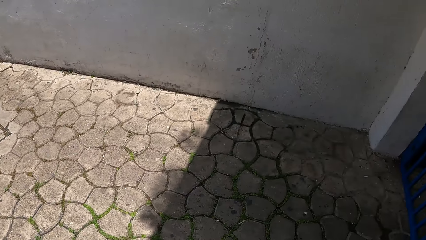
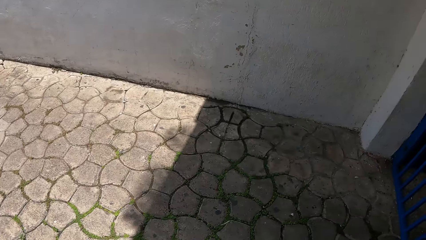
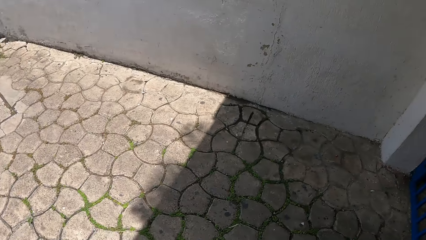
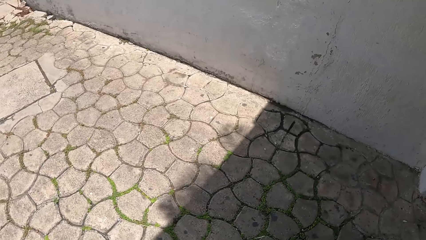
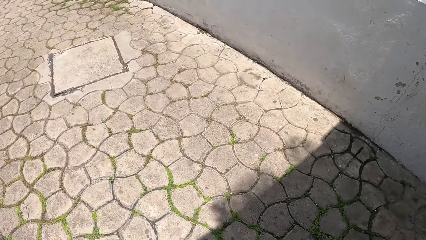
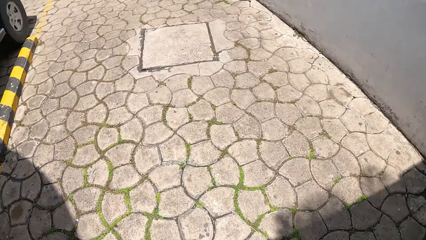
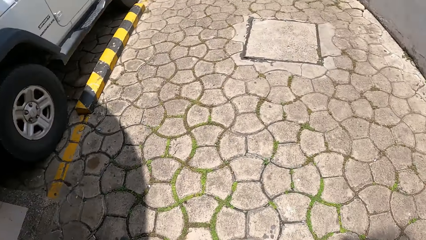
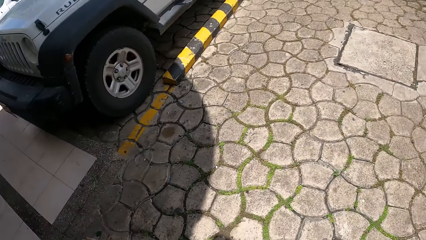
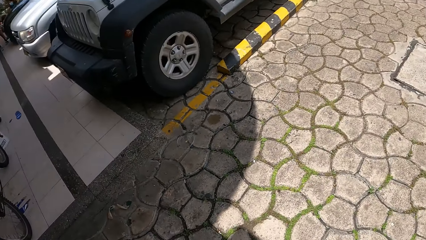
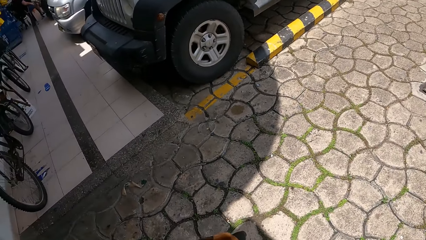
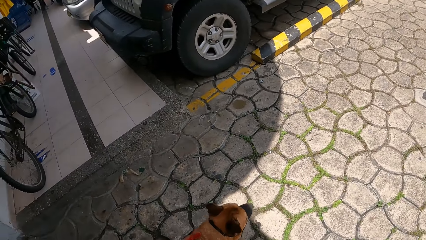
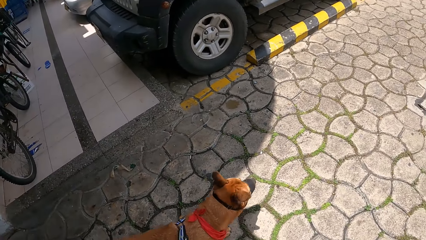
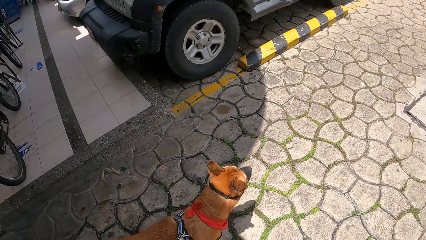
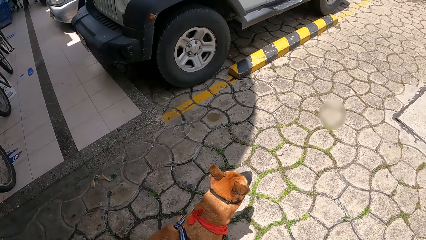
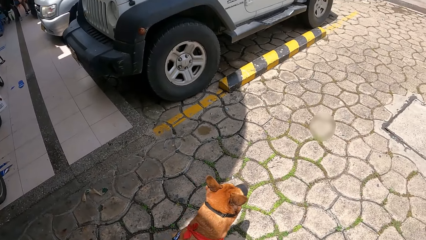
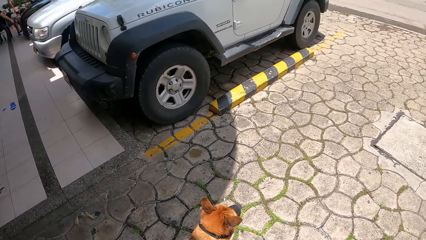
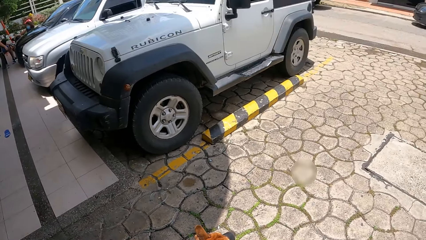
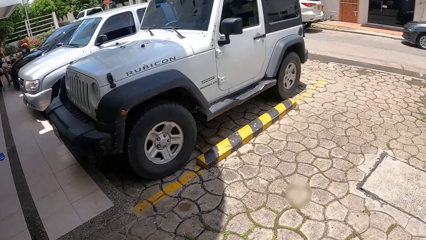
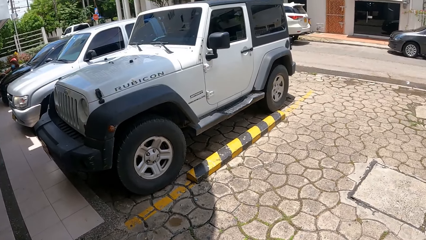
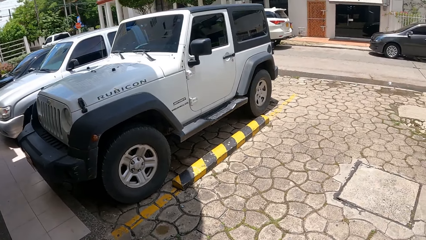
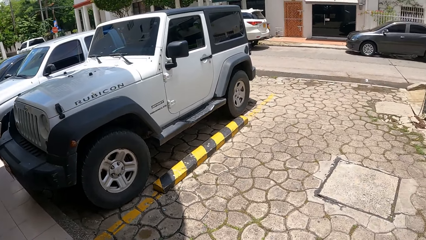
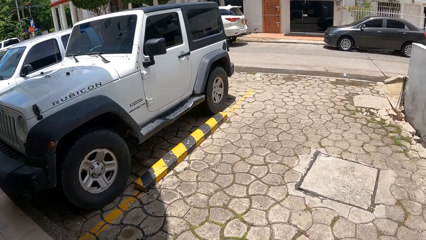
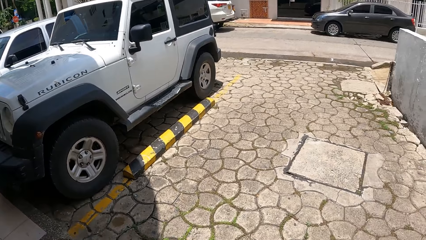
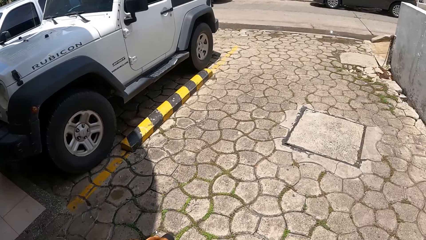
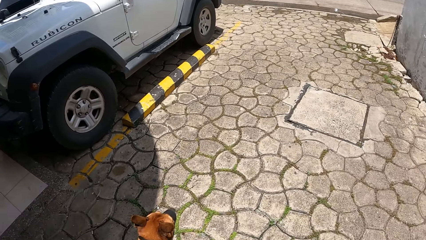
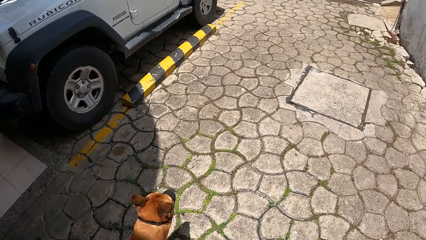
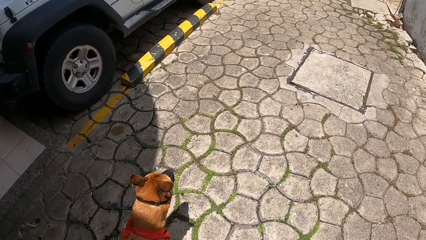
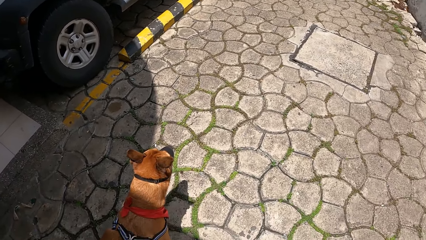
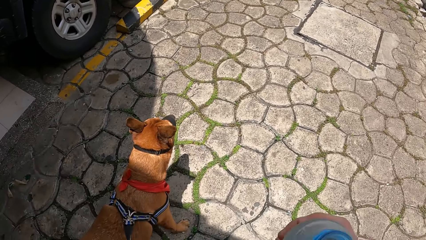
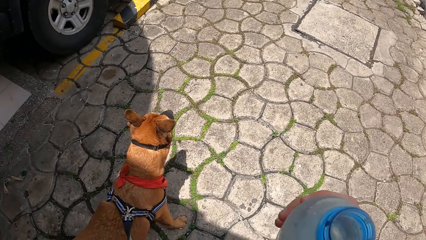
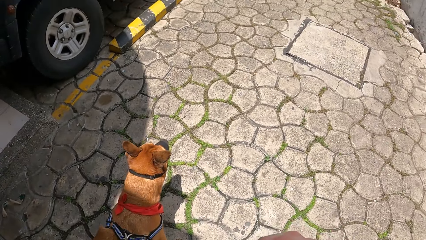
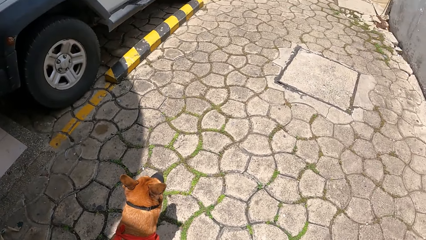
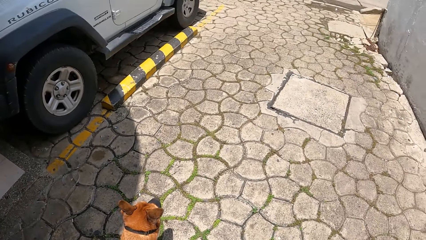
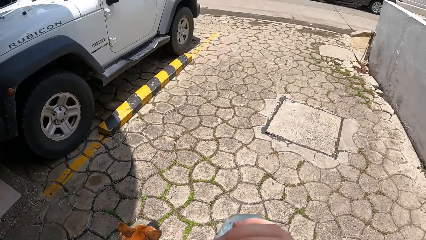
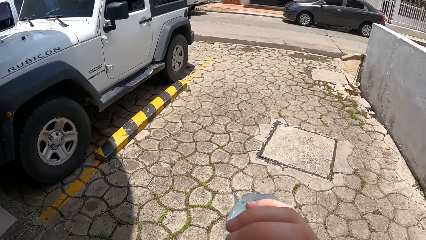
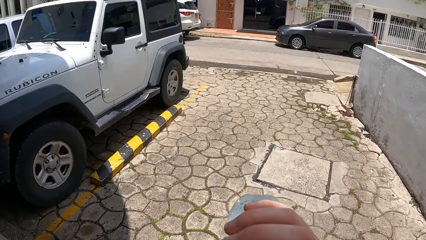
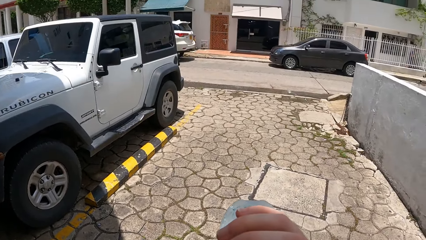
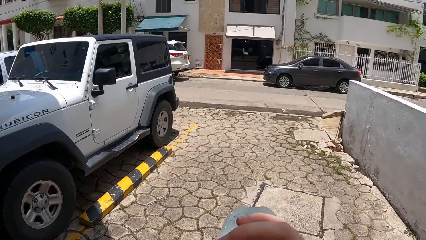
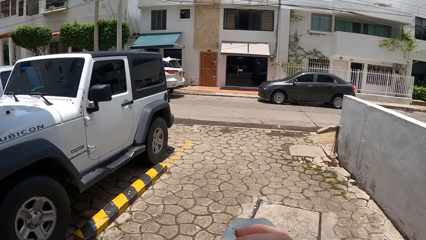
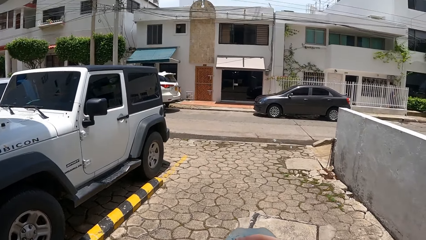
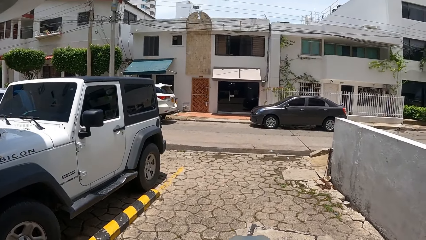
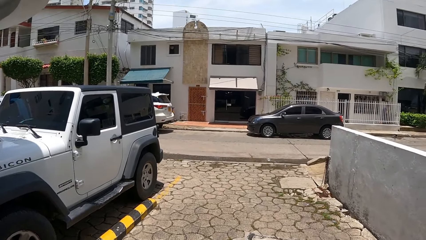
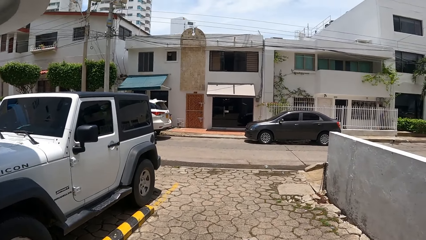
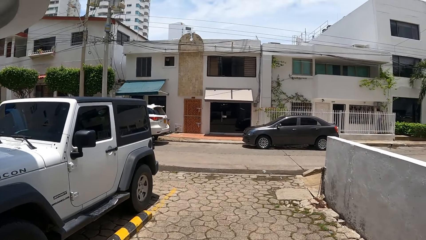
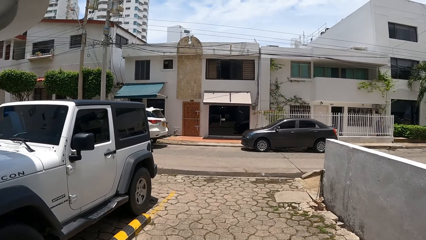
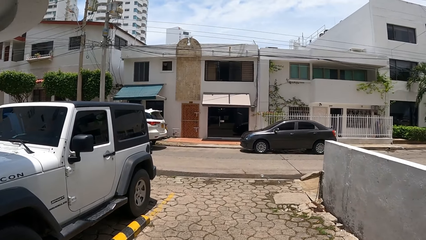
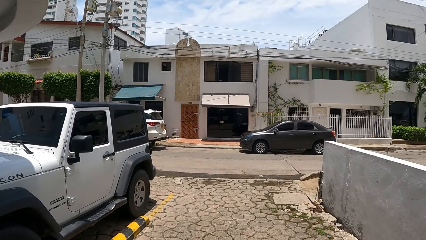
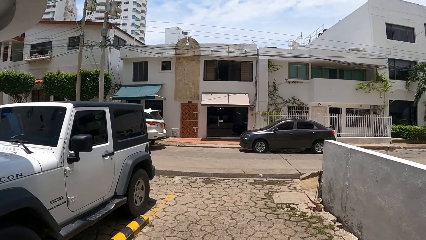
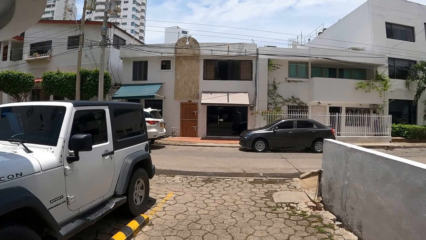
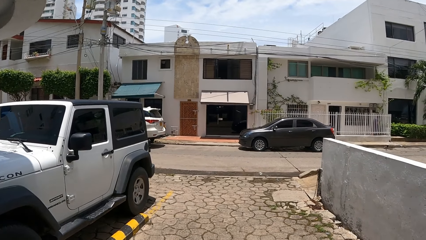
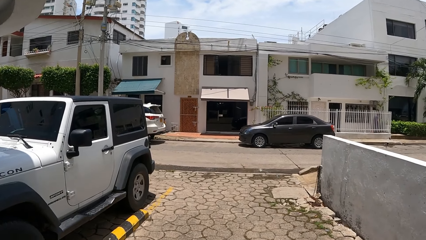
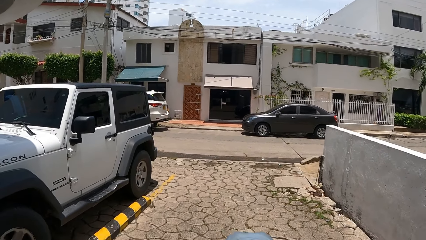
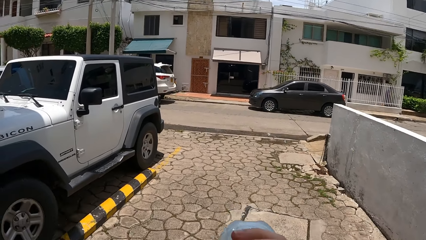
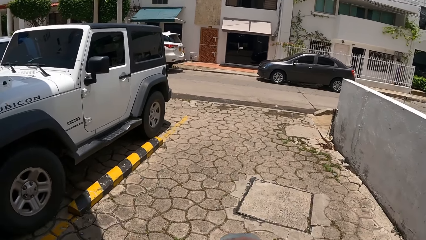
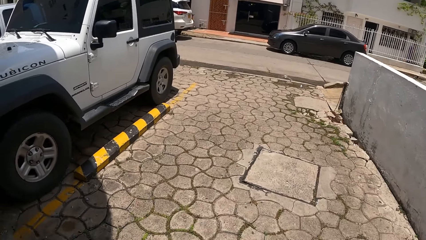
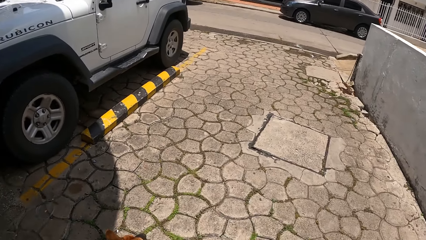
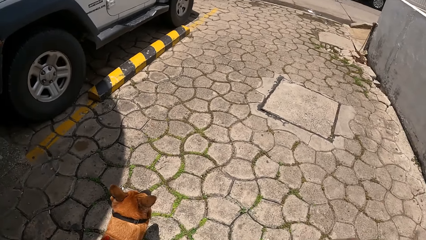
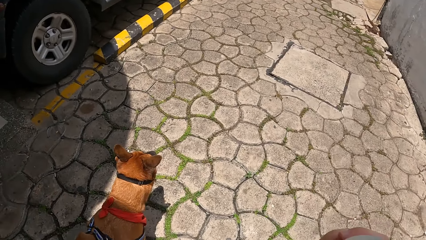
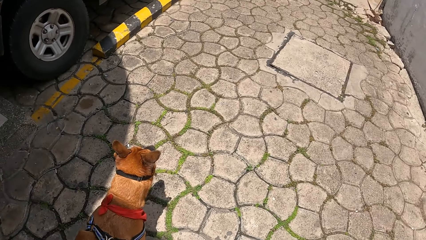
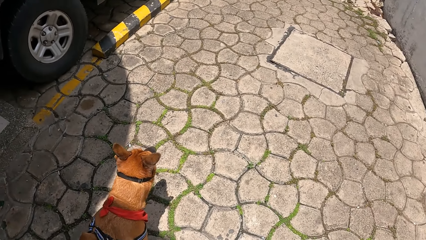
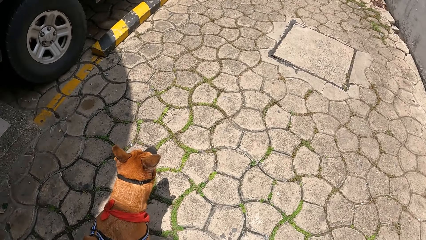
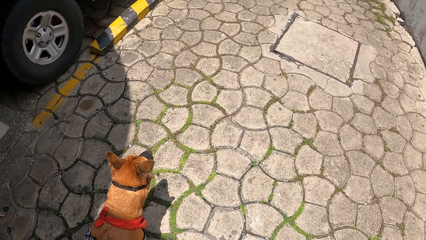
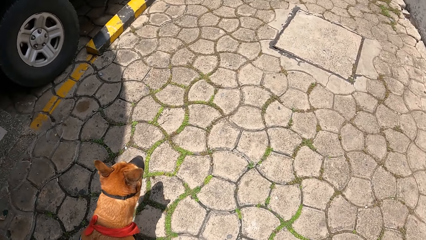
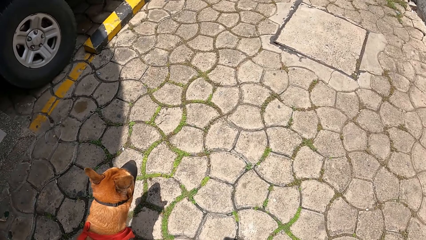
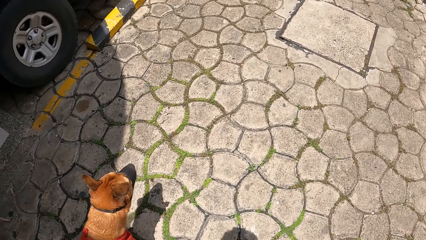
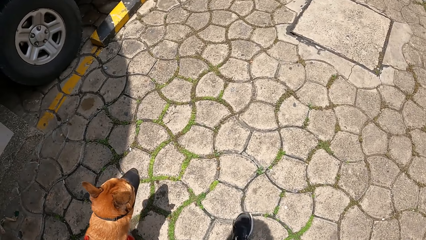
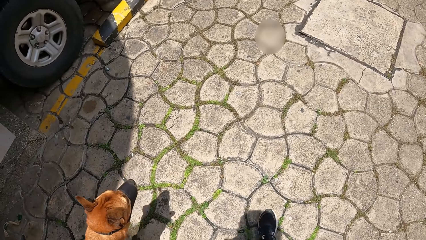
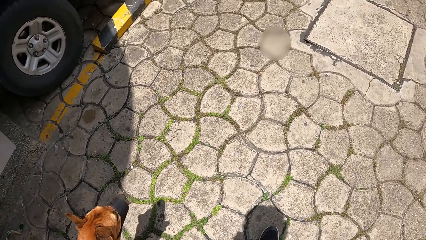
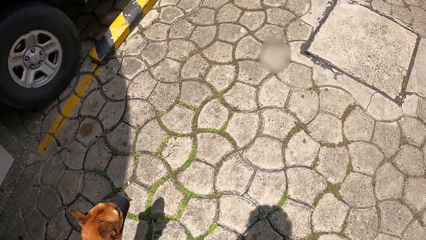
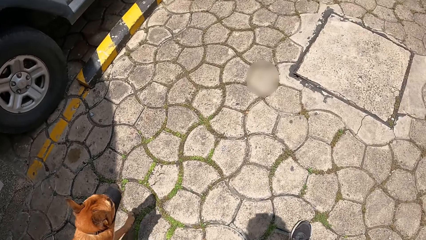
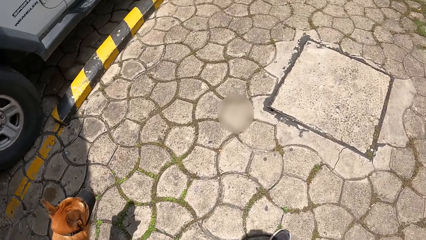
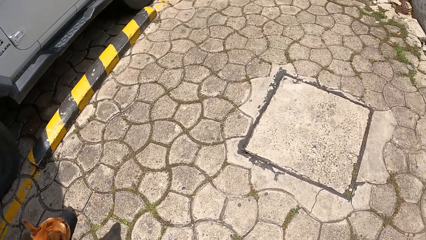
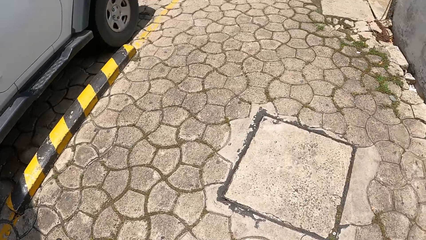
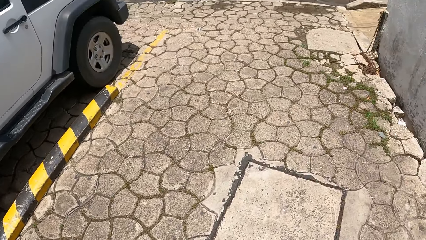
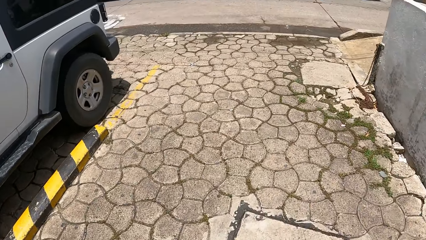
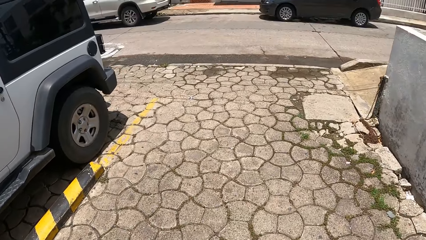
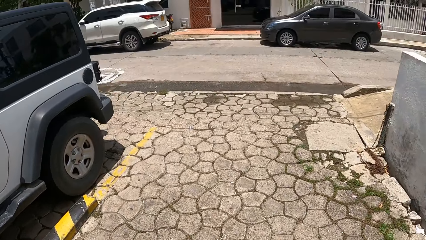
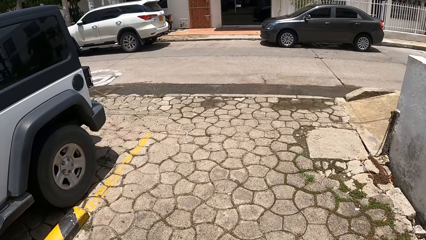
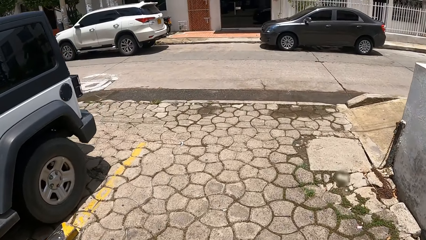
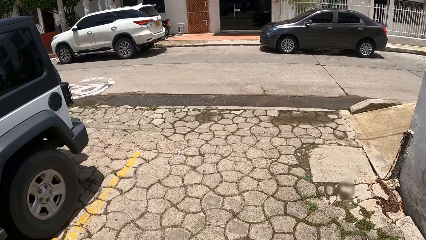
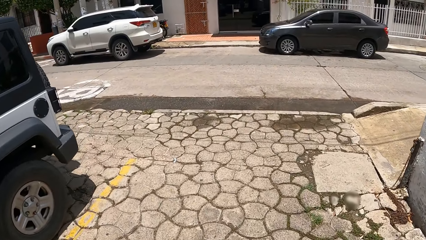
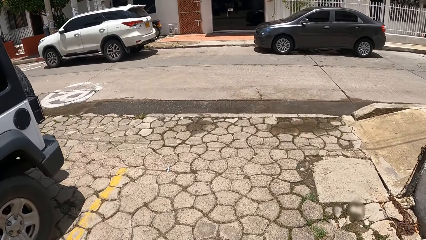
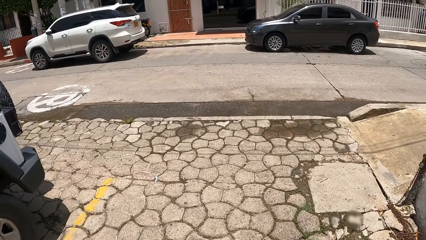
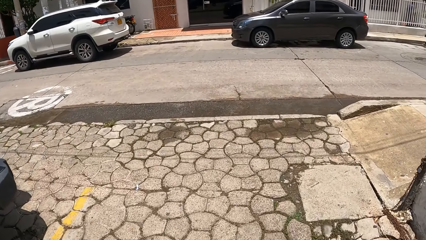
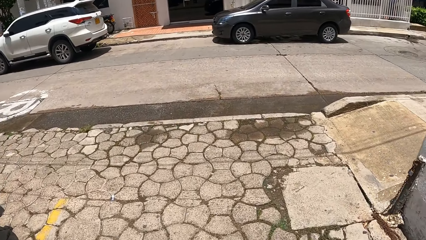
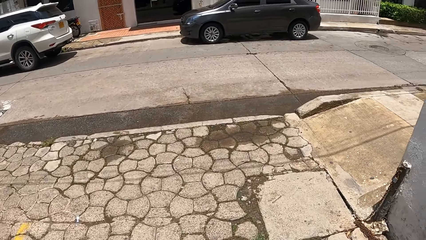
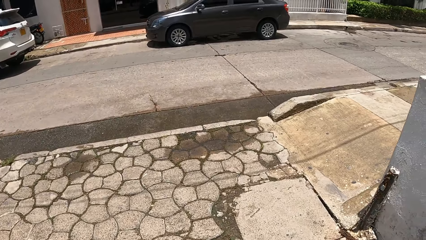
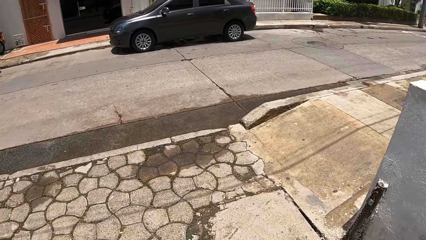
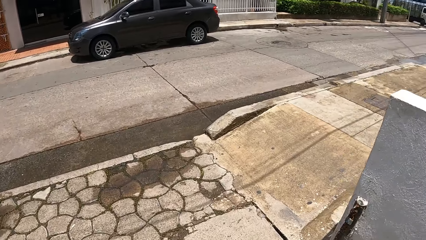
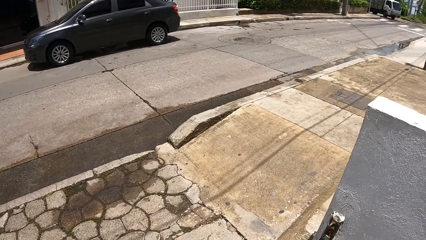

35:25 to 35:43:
The camera wearer drinks water from a bottle. They look around a parking lot. They walk a dog in the parking lot.
